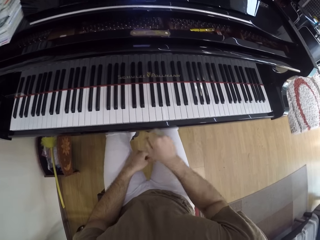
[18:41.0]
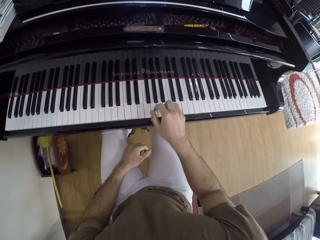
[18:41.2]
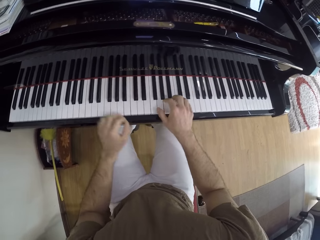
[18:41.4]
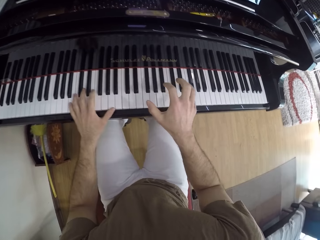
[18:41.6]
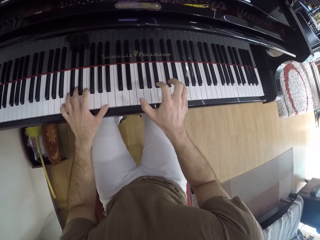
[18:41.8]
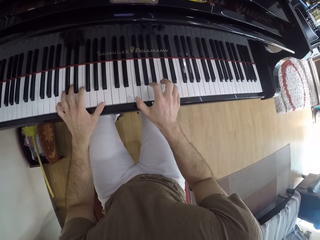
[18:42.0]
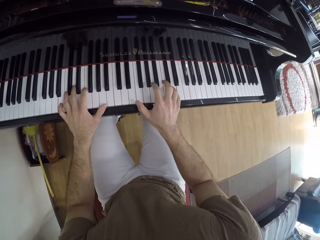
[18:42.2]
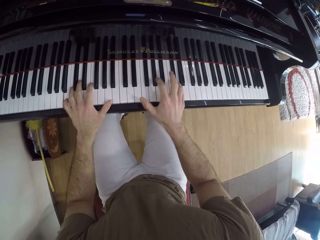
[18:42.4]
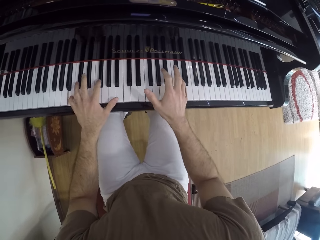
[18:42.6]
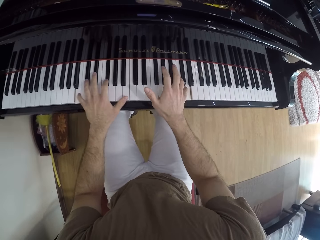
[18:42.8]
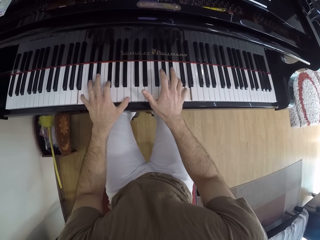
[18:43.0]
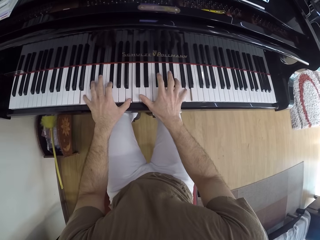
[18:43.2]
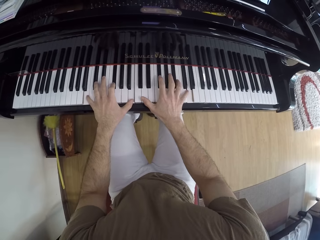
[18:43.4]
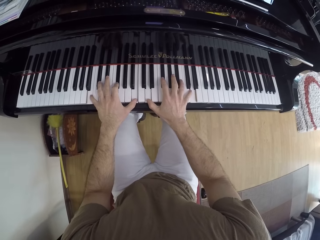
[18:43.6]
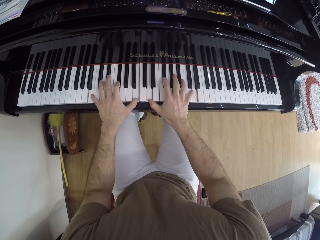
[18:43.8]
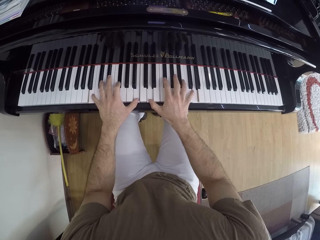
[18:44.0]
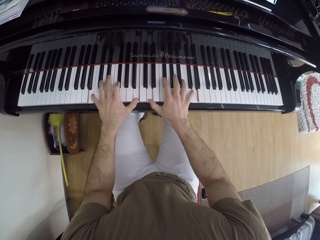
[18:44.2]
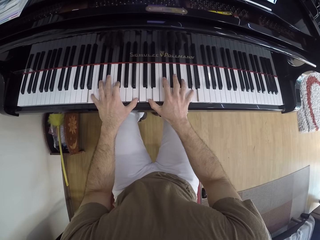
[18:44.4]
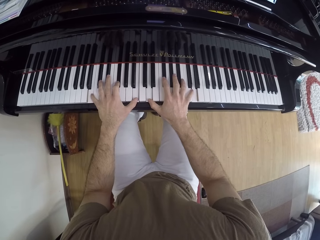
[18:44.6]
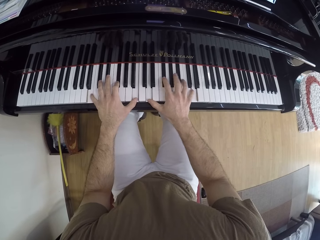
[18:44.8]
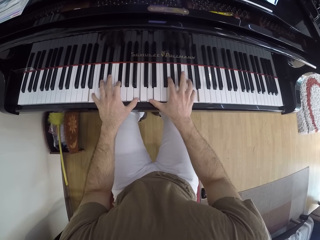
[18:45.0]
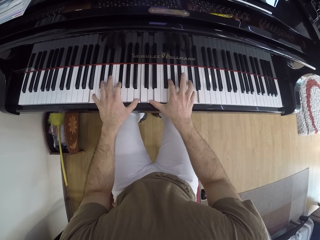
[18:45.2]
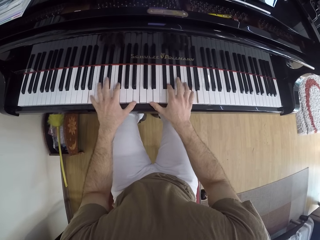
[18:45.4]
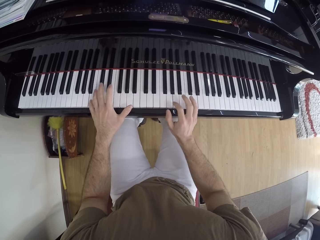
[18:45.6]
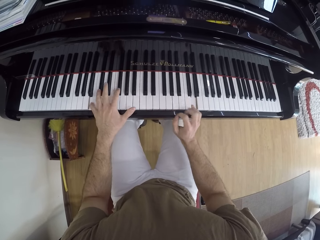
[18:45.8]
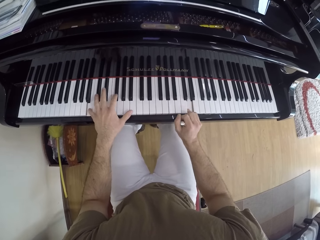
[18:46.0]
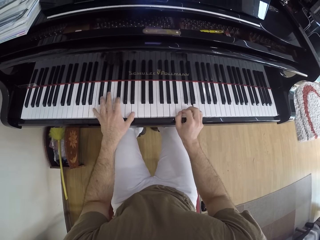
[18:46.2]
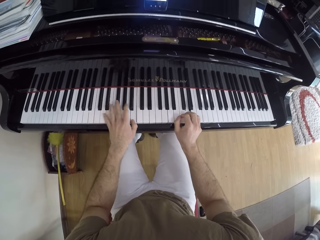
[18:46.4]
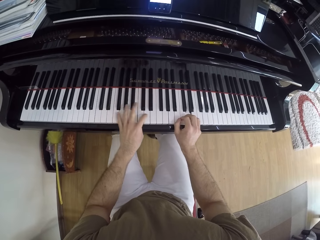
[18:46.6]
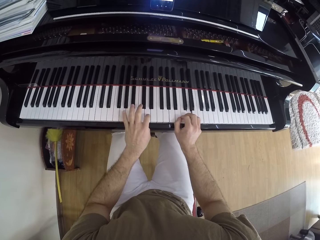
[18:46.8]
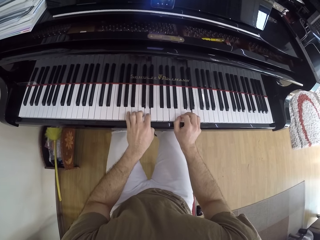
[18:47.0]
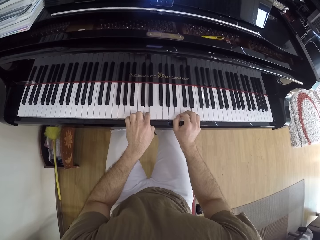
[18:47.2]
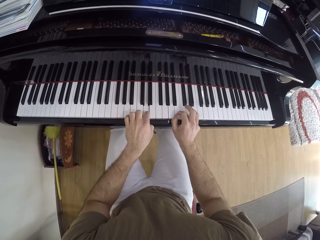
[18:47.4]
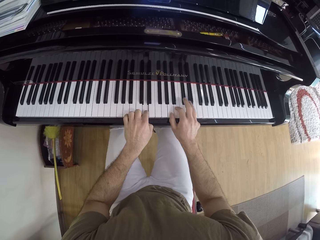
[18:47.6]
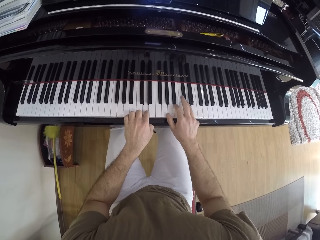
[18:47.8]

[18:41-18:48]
The camera wearer plays the piano with both hands.

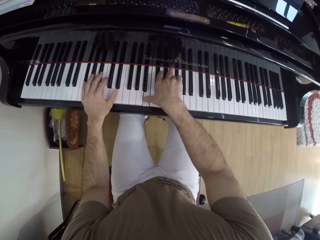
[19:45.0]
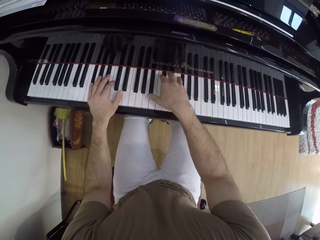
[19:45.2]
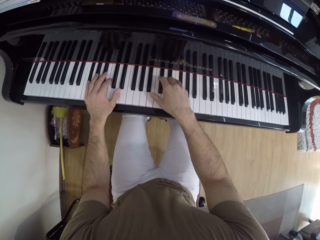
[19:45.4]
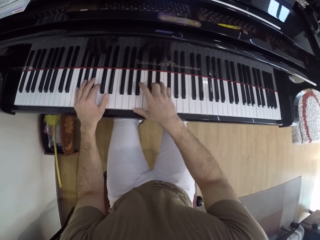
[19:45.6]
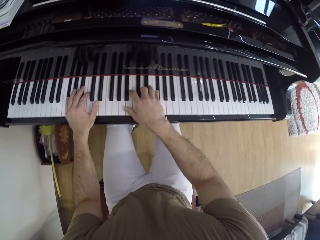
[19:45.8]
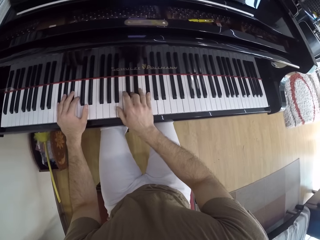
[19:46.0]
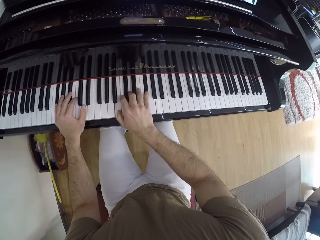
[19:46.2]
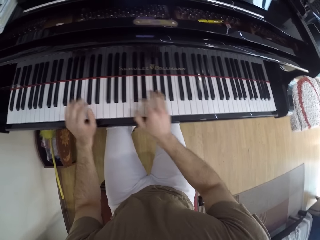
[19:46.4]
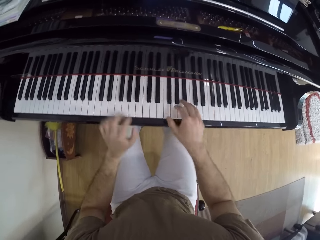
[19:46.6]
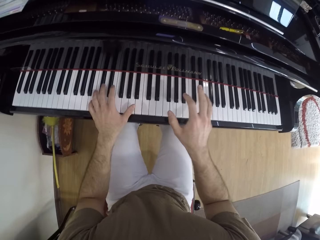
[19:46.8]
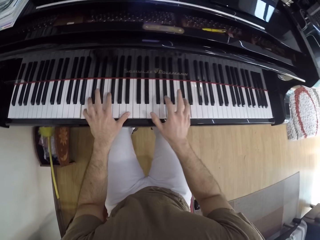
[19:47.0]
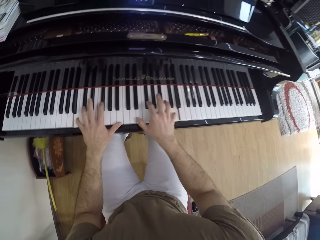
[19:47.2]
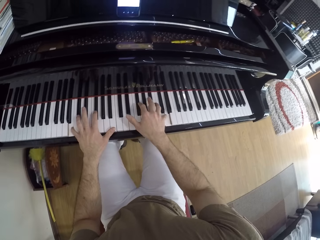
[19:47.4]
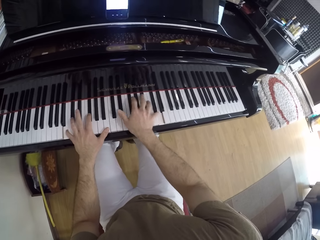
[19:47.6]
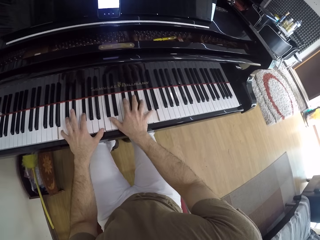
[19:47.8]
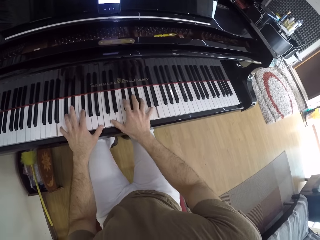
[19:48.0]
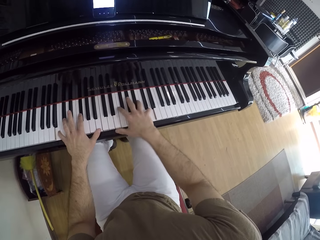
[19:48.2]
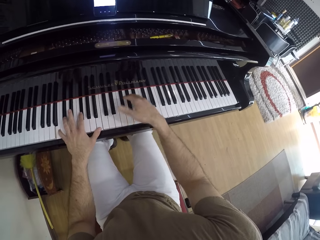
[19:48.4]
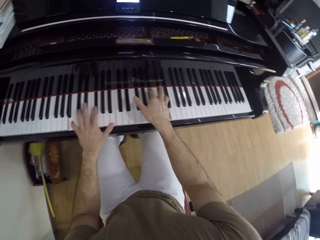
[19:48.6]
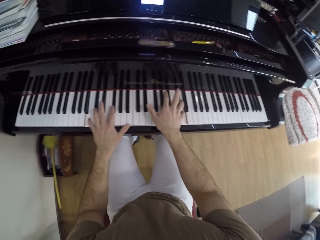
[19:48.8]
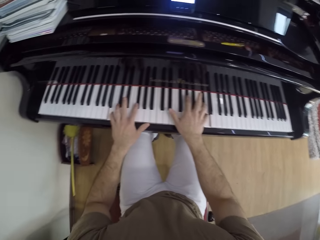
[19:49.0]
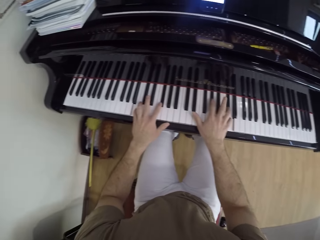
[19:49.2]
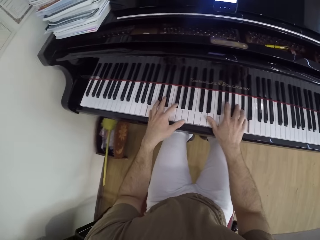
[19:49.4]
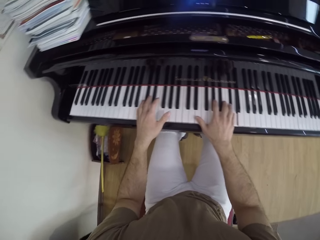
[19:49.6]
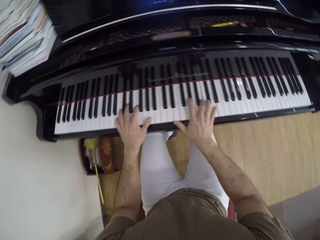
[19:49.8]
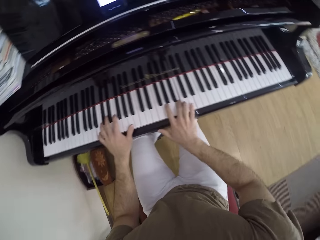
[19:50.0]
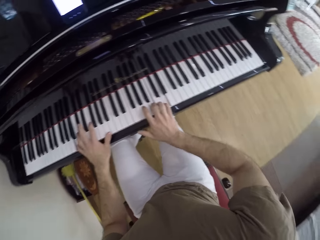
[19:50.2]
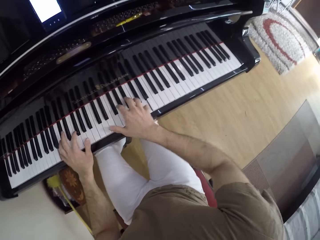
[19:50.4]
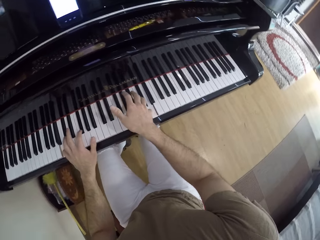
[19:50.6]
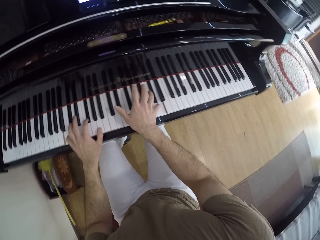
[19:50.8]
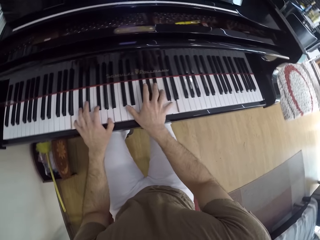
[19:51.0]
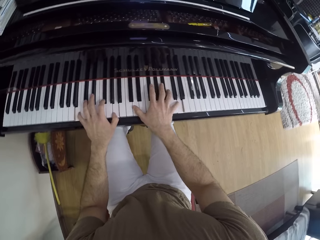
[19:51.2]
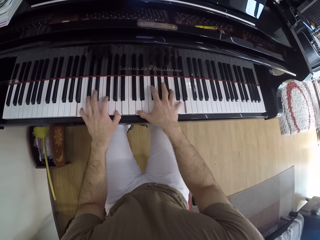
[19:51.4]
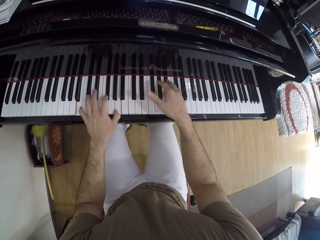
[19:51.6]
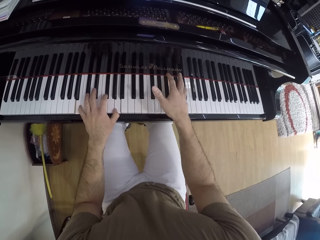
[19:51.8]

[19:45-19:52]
The camera wearer plays the piano with his hands.

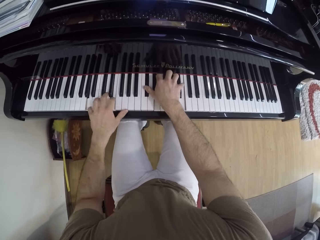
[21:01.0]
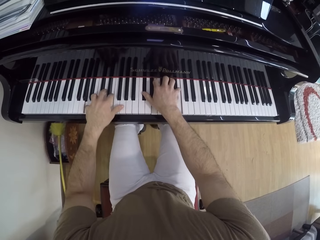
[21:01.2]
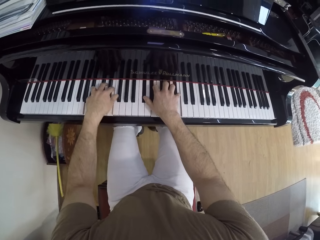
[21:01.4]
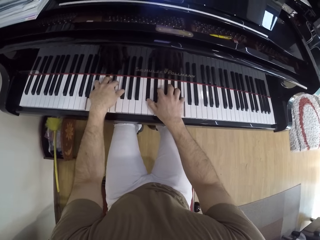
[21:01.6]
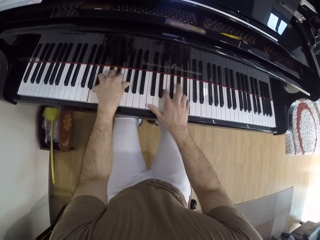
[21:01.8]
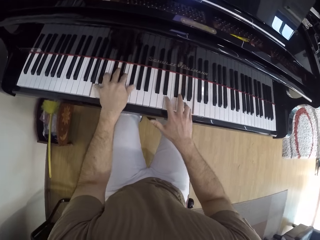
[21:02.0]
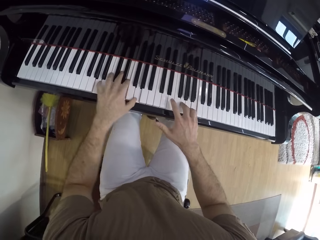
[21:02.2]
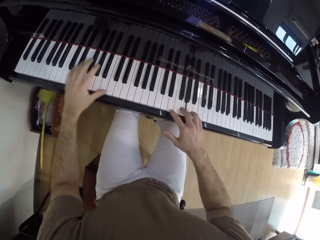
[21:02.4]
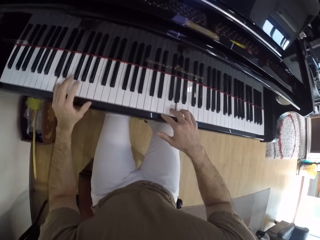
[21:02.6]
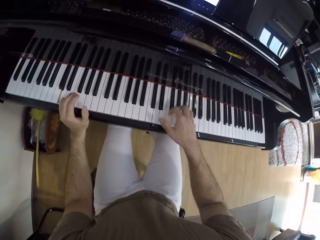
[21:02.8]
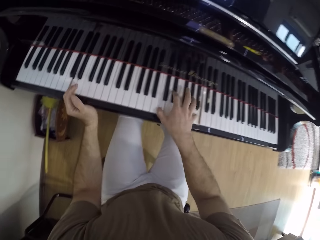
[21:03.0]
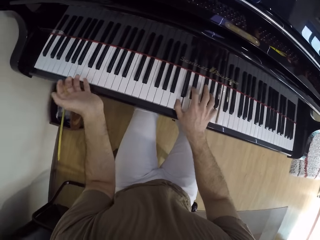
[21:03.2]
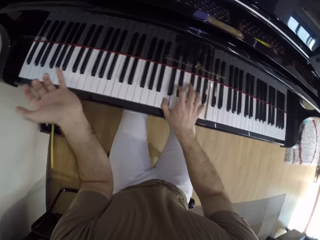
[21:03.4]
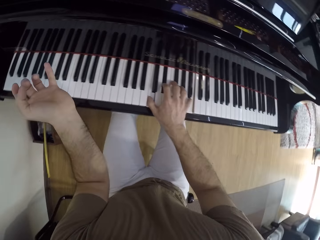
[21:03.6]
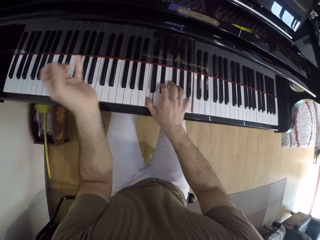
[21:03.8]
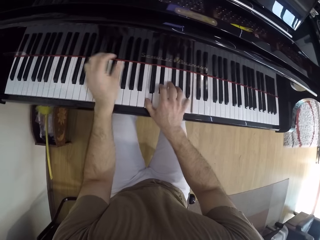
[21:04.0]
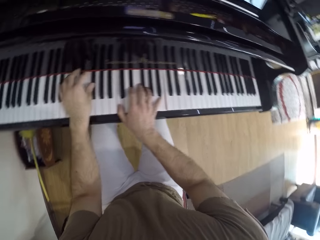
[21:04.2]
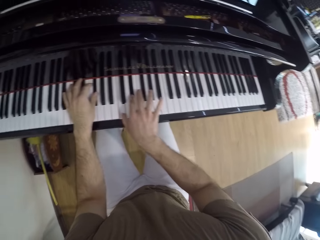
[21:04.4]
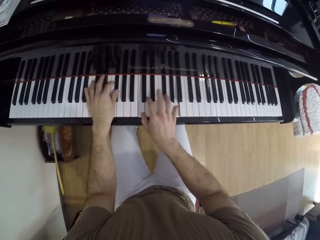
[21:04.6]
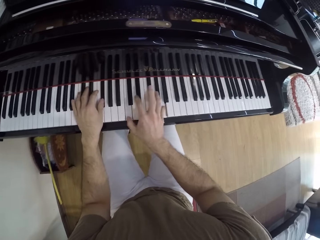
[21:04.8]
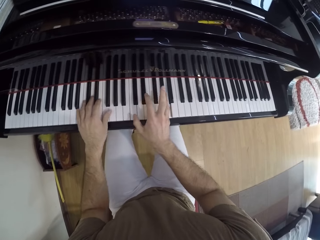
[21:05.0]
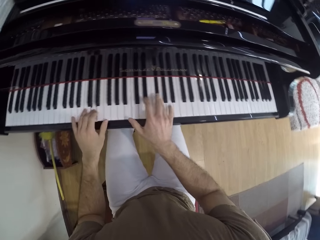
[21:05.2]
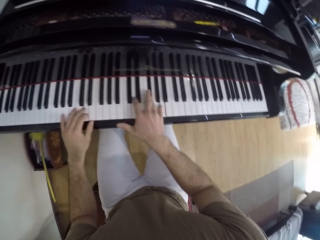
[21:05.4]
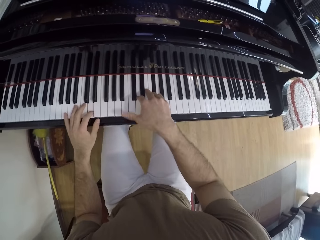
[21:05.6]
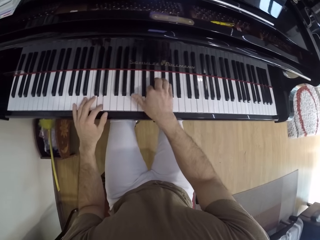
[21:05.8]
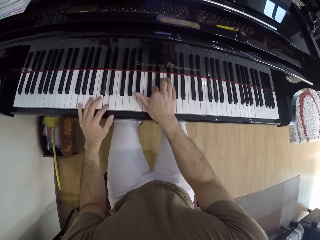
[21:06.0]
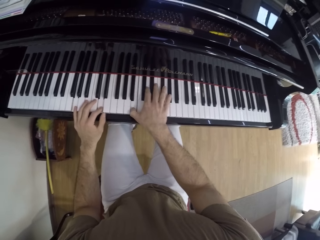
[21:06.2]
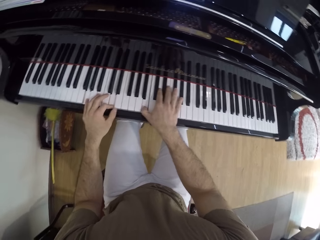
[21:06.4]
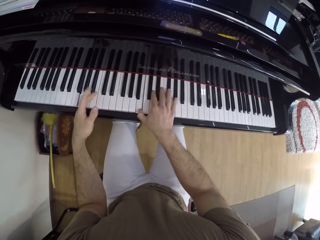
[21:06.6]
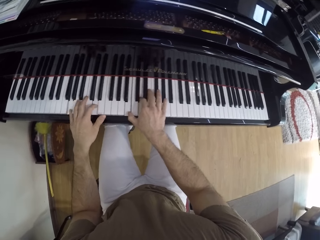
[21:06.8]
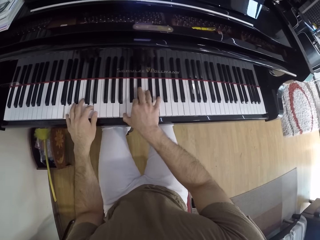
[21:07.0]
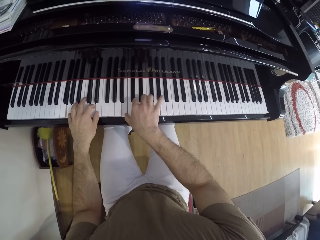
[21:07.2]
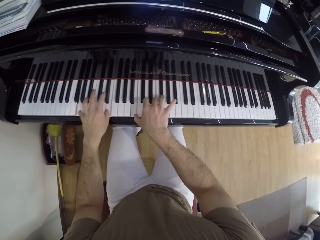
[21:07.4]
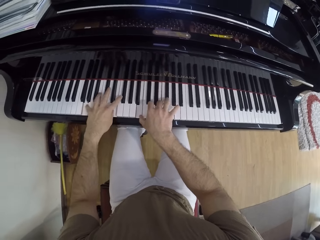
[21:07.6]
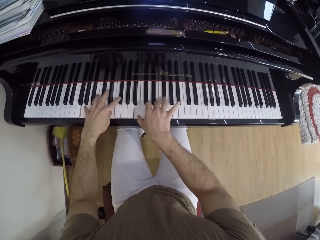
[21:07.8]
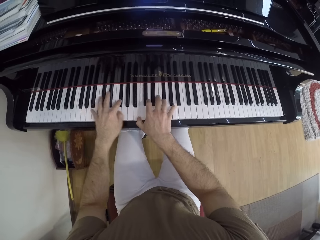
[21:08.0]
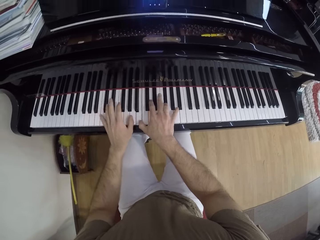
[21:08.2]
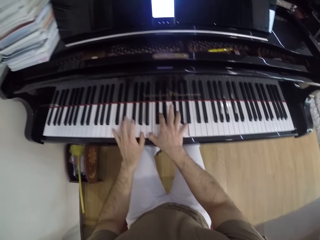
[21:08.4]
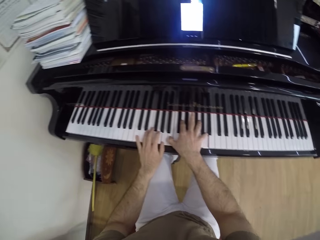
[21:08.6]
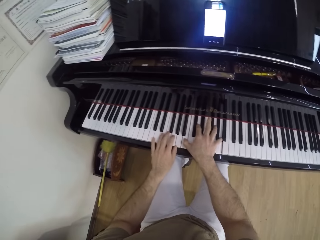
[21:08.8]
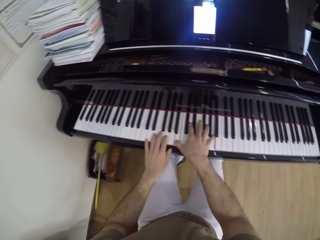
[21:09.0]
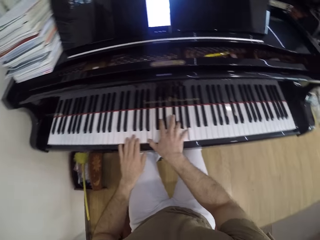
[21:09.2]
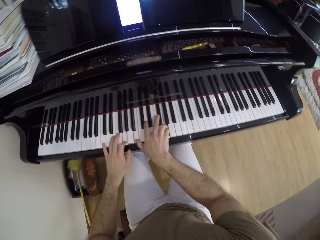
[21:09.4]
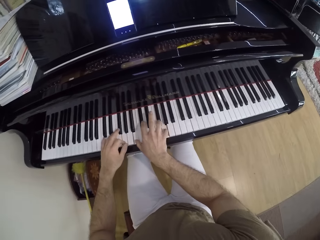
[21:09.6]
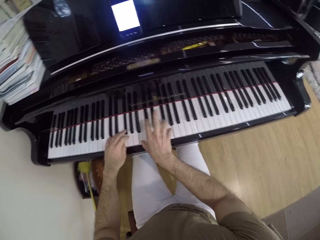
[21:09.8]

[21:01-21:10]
The camera wearer removes his left hand from the piano keys. He plays the piano with his hands.
